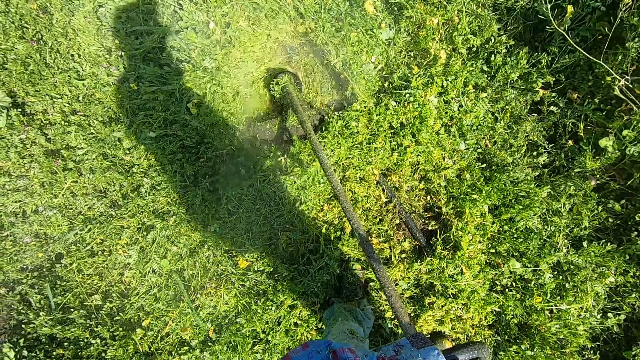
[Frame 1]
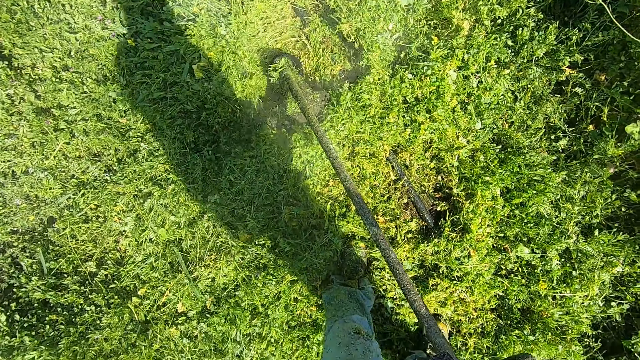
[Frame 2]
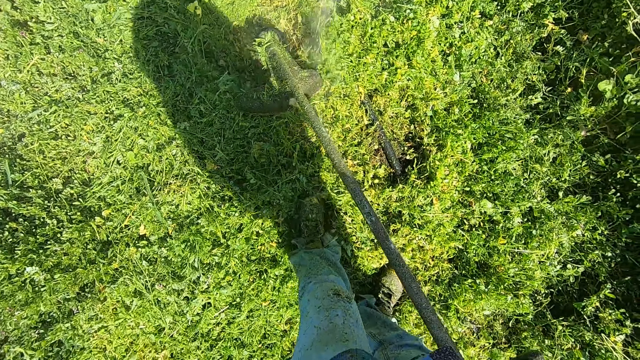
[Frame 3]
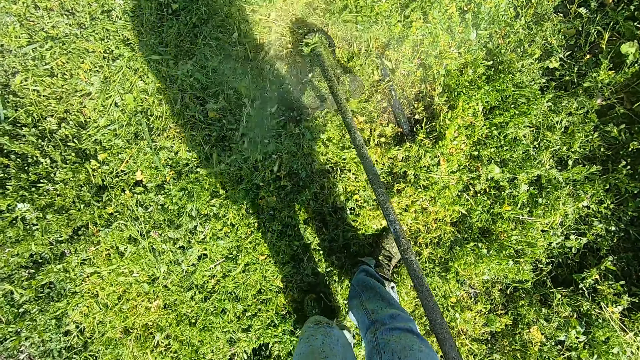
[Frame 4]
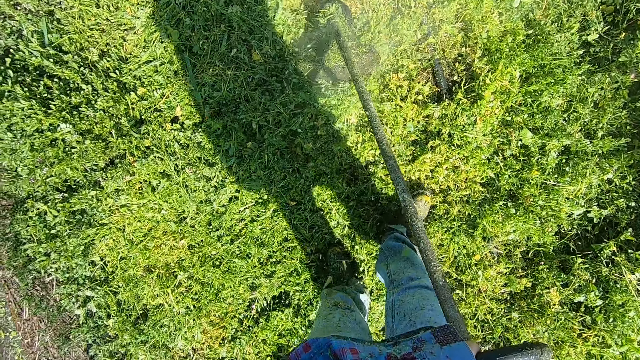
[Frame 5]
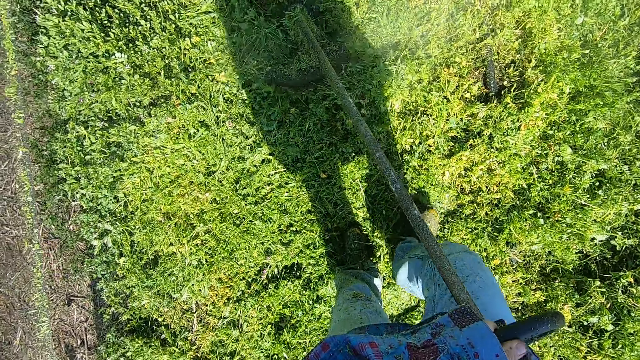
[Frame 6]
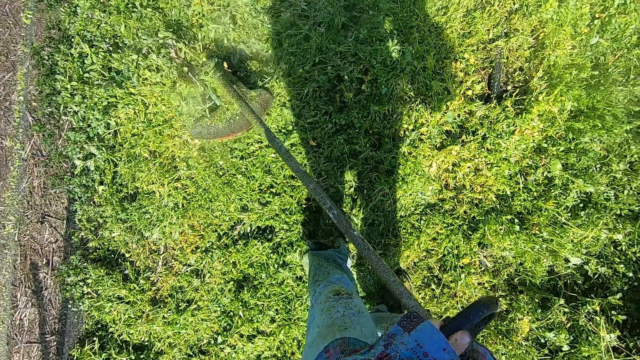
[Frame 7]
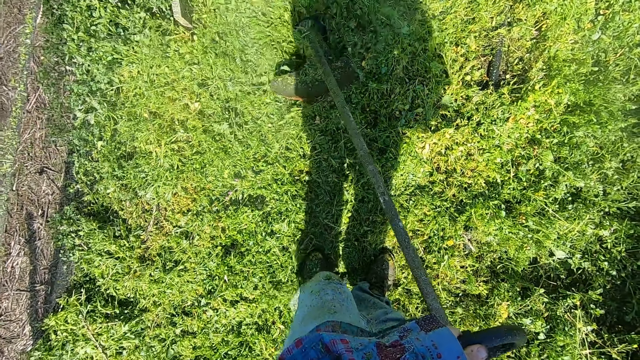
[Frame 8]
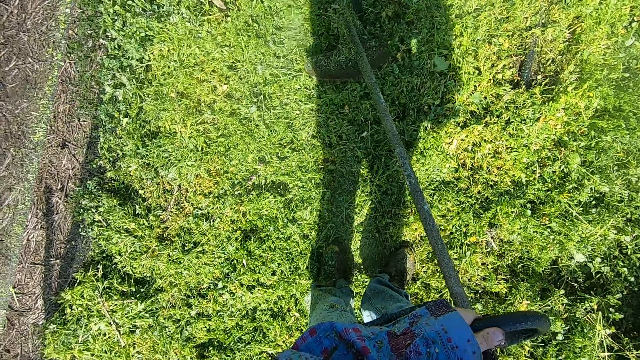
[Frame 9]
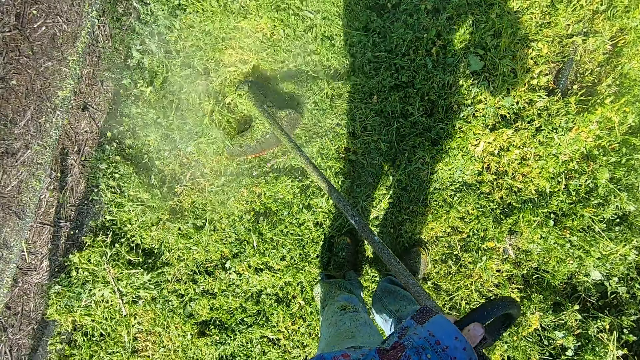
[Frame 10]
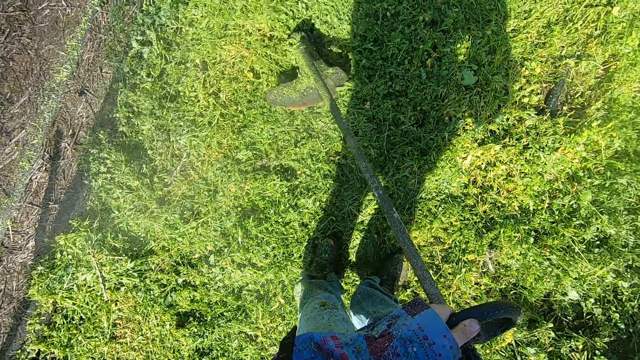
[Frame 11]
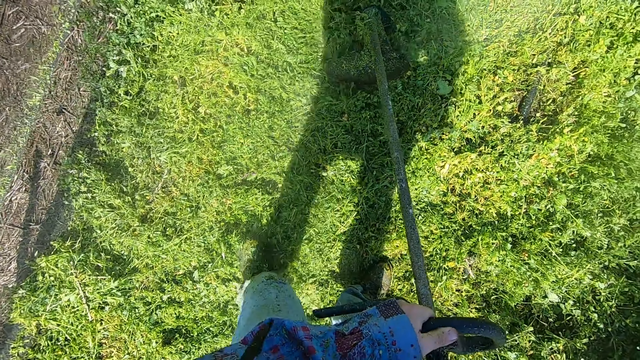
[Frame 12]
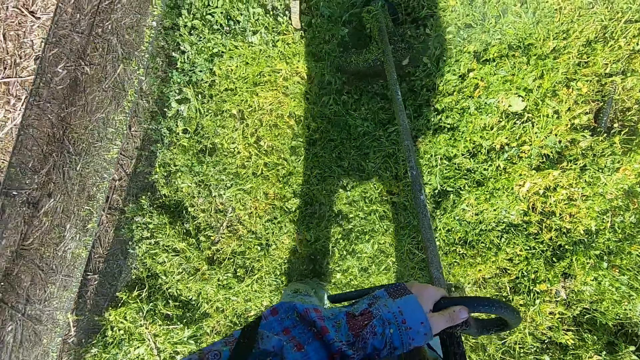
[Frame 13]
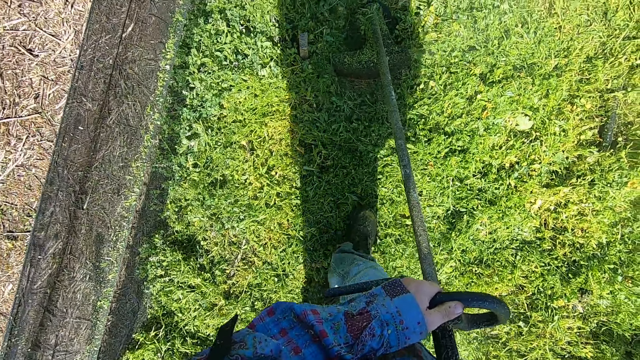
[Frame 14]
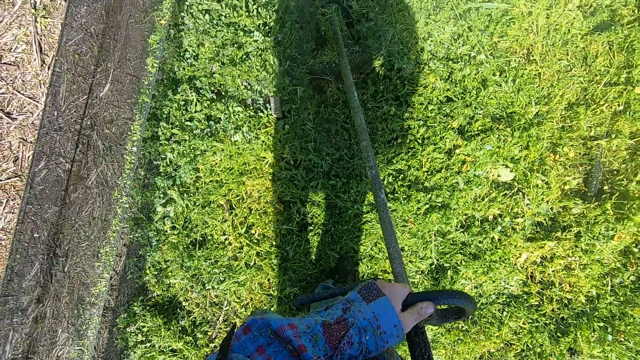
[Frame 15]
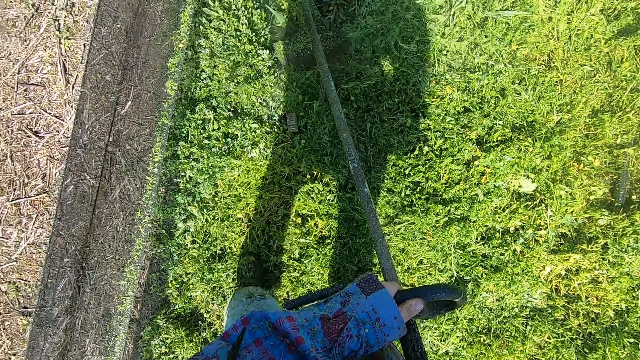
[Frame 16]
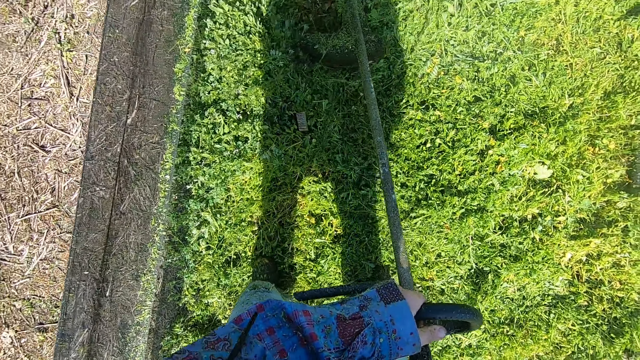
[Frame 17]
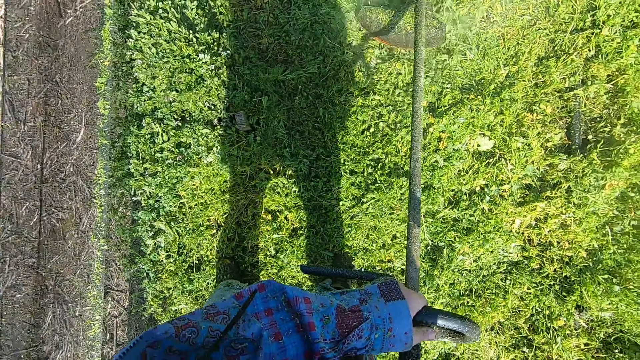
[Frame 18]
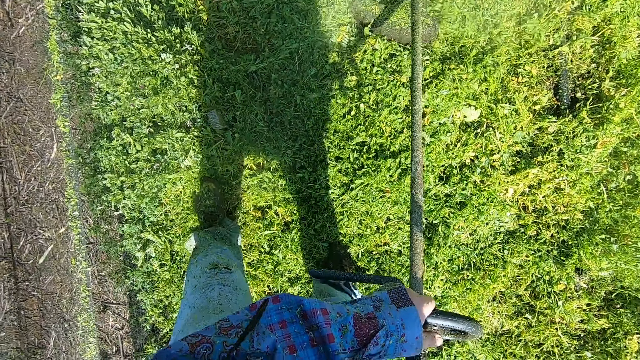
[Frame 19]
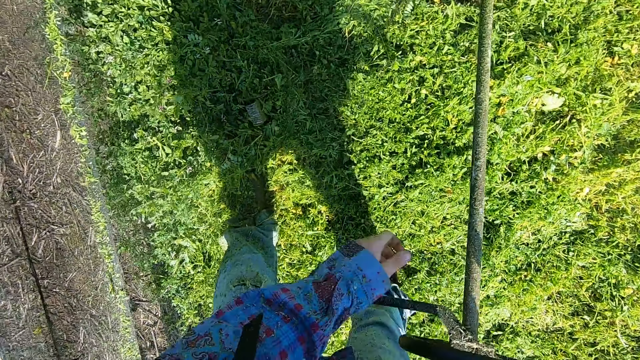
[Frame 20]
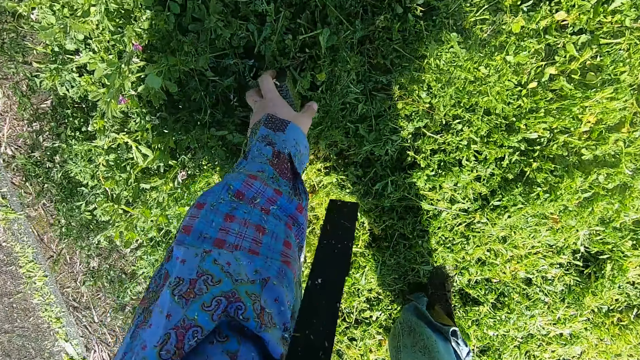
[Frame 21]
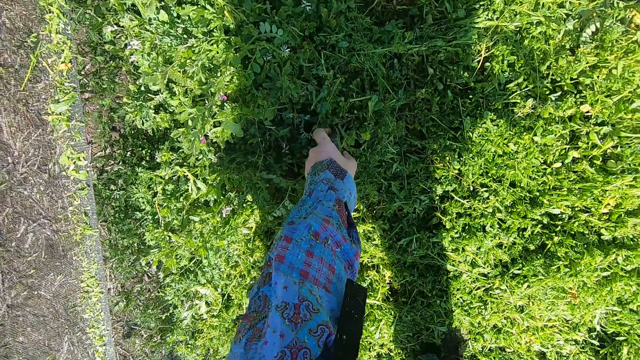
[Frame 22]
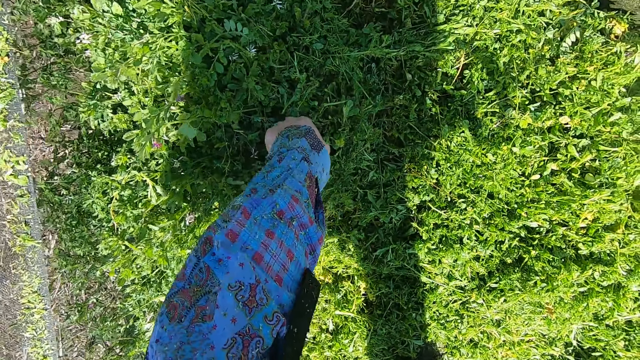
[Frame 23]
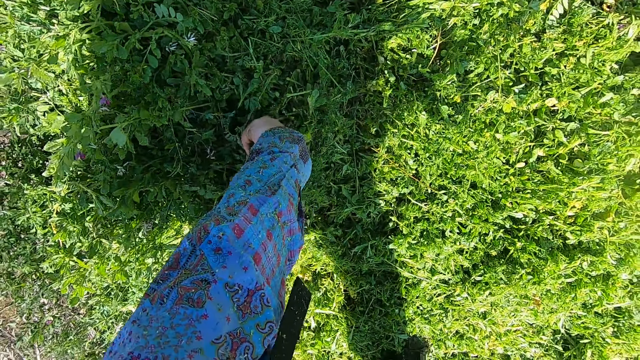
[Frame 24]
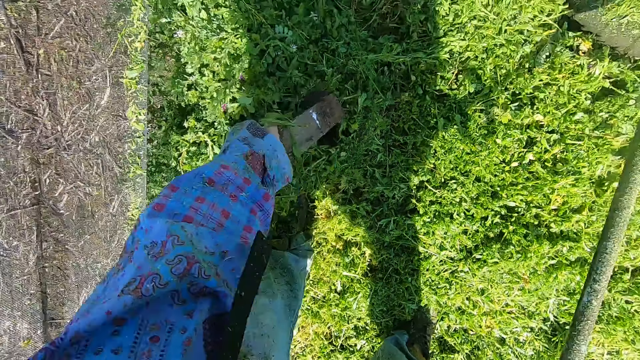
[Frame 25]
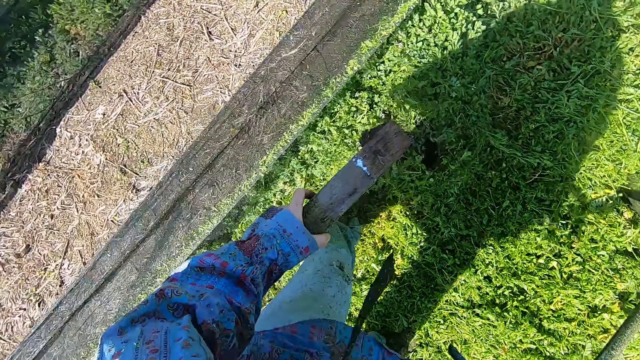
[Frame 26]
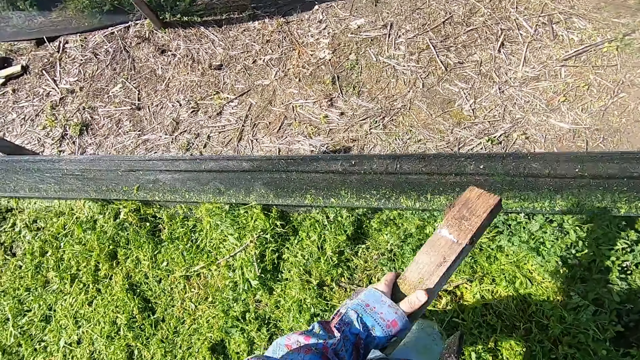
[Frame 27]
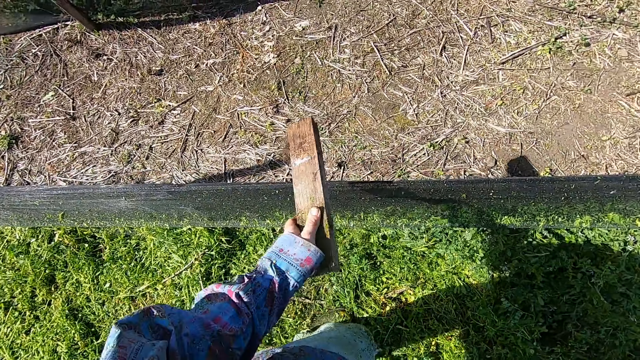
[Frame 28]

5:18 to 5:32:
The camera wearer walks slightly backwards. He stops. He walks slightly to the left. He stops. He stops cutting the grass. He lets go of the grass cutter with the left hand. He removes a piece of wood from the ground with his left hand. He bends to pick something.

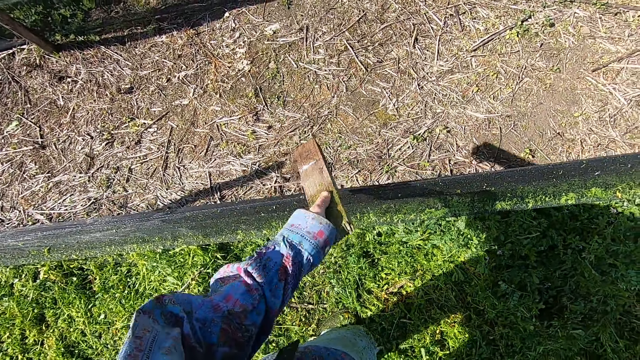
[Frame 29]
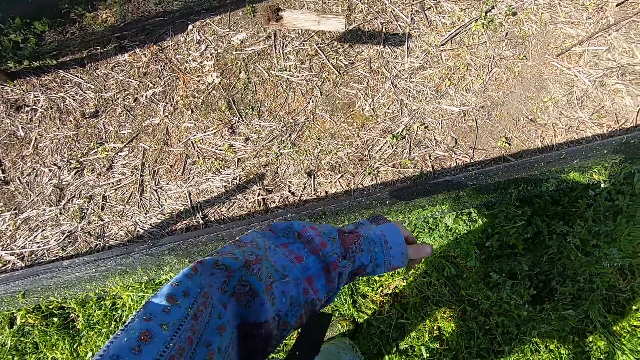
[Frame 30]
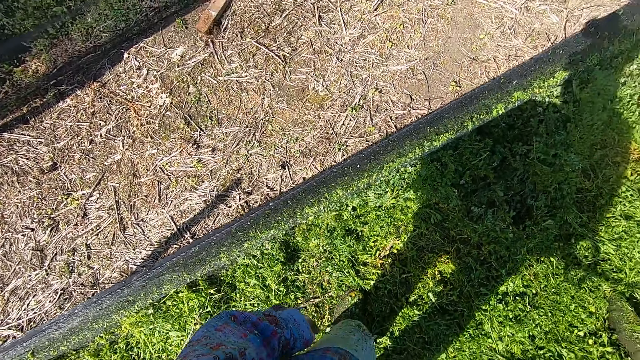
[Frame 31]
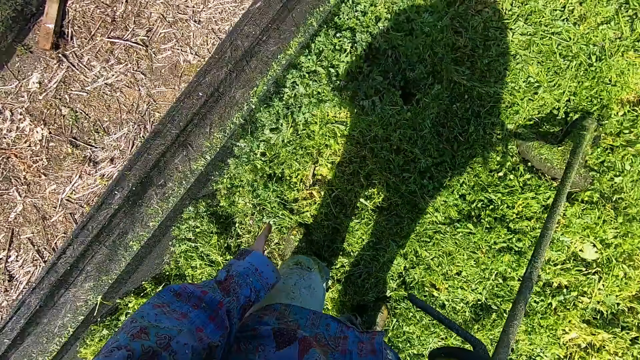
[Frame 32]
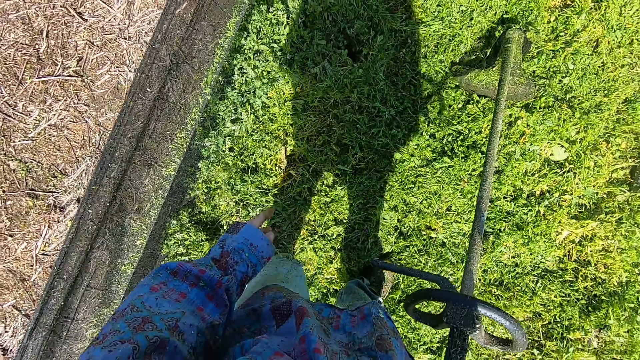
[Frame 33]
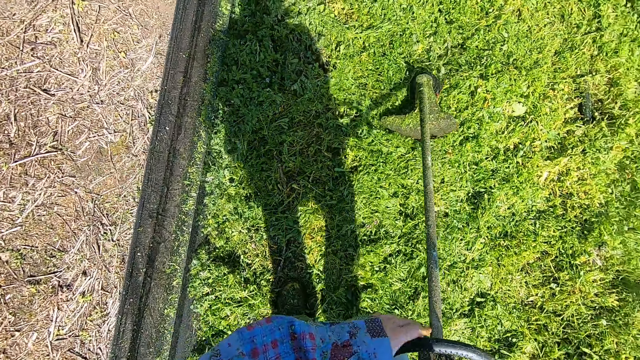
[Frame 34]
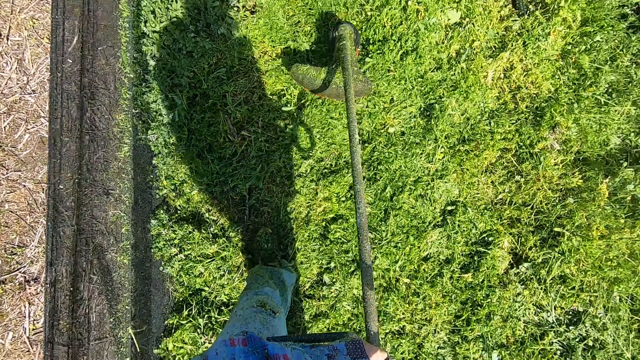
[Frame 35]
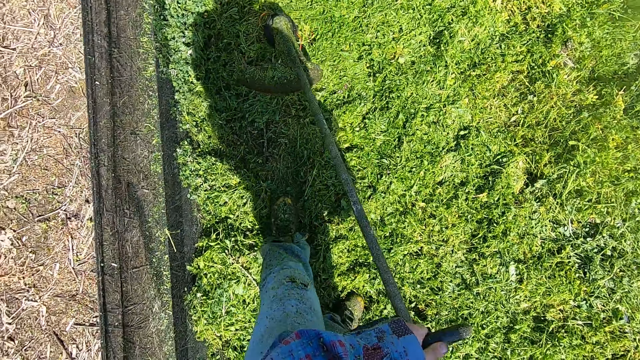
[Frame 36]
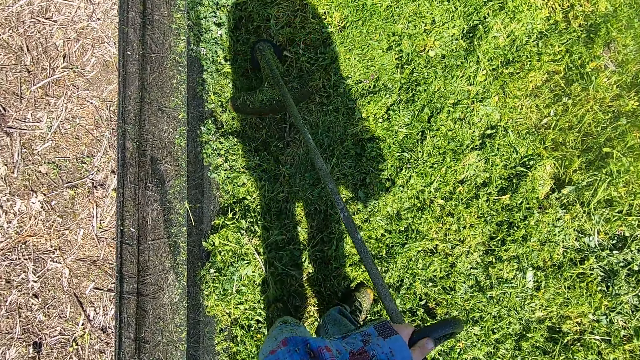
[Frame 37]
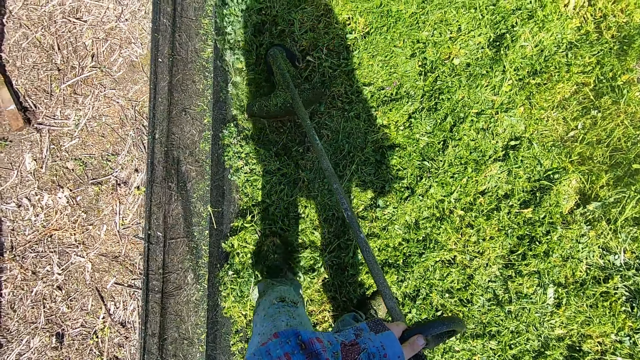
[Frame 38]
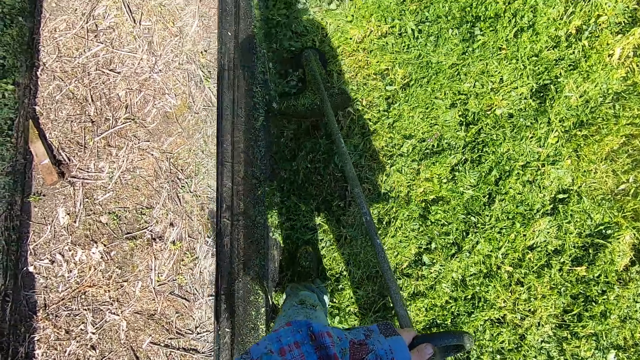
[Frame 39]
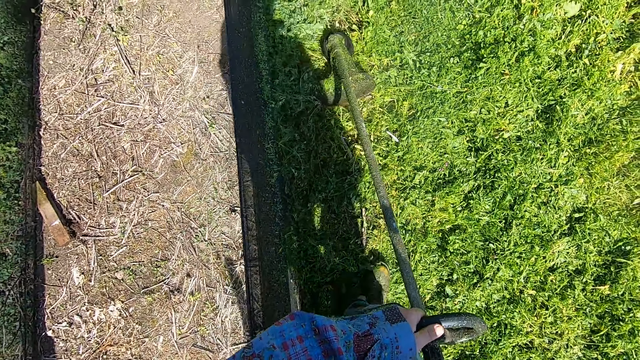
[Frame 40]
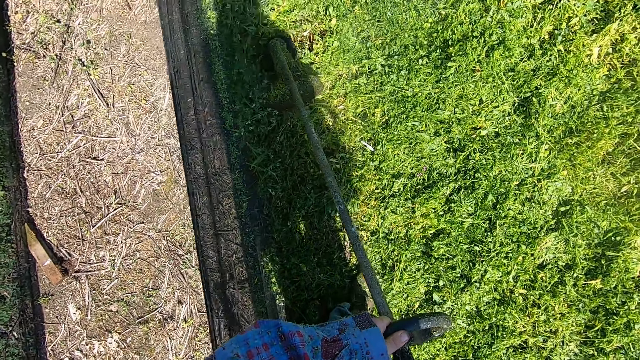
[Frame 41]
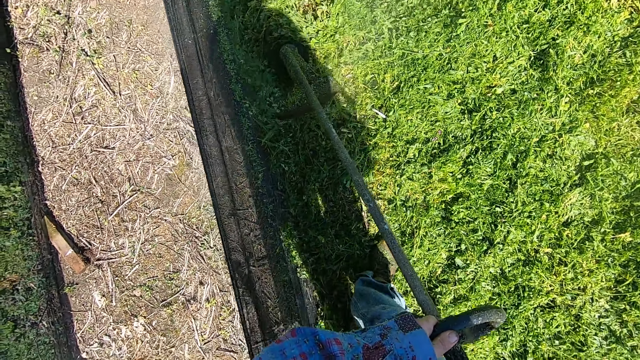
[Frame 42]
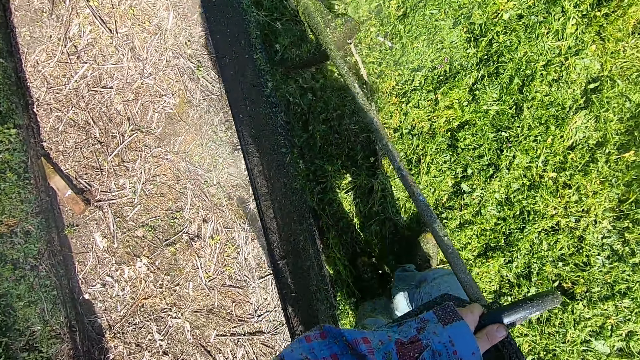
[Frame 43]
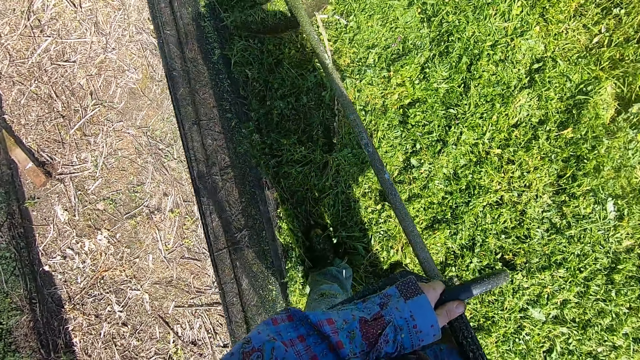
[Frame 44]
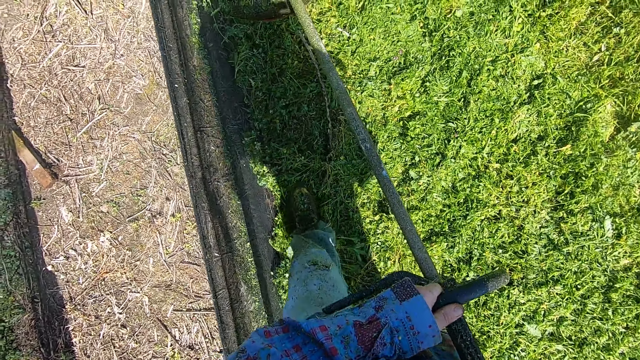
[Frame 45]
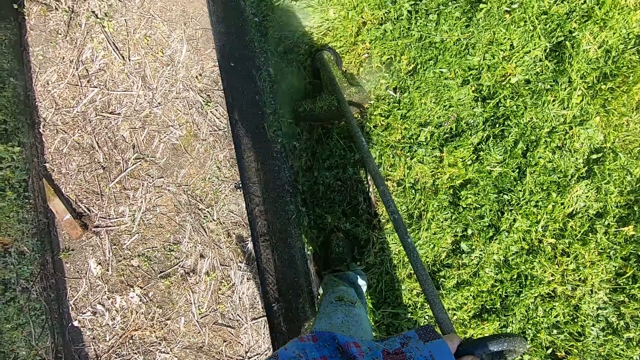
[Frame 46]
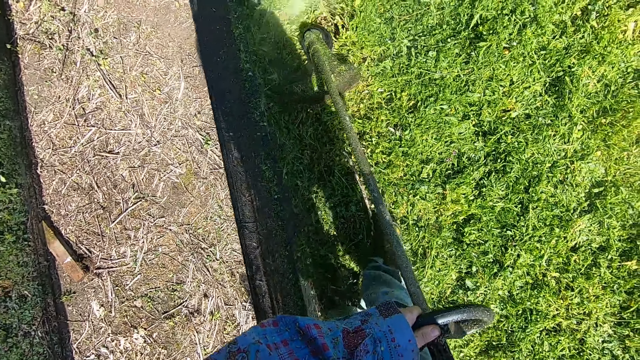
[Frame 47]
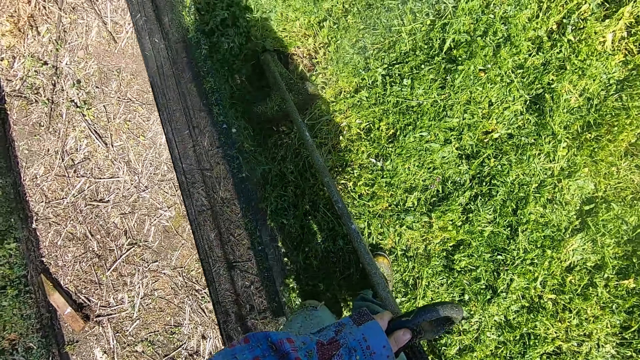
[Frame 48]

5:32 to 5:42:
The camera wearer throws the piece of wood over the fence with his left hand. He moves slightly backwards. He holds the grass cutter with the left hand. He stops moving backwards. He cuts the grasses around the lawn with the grass trimmer. He walks back and forth.
